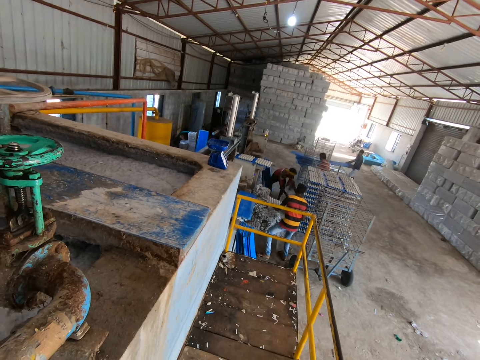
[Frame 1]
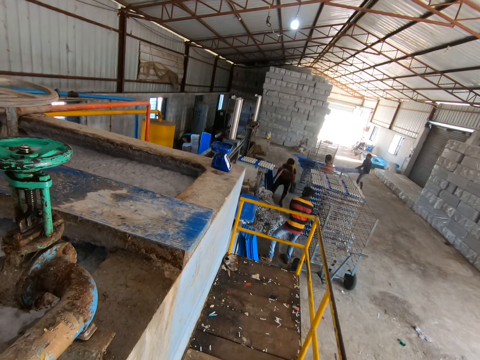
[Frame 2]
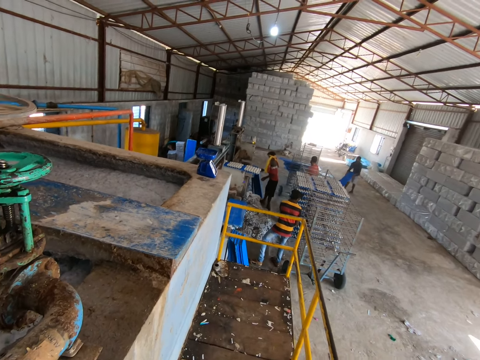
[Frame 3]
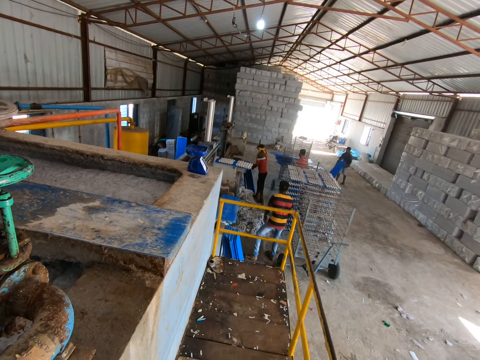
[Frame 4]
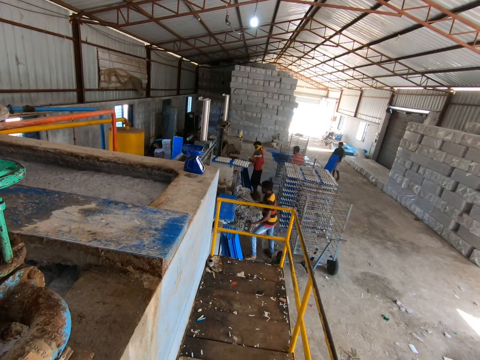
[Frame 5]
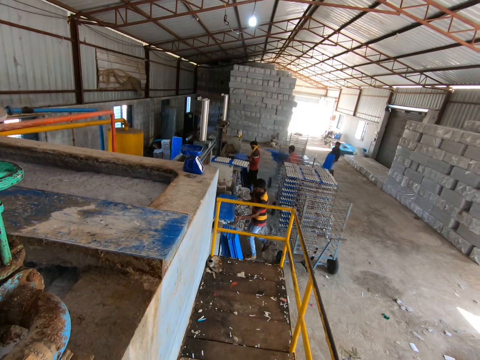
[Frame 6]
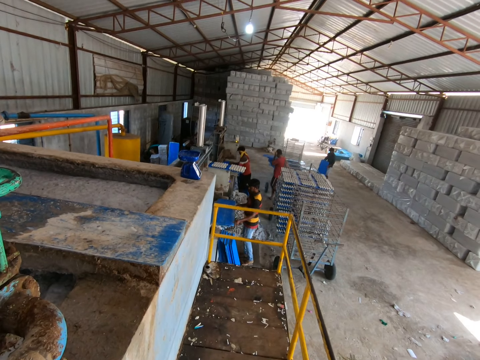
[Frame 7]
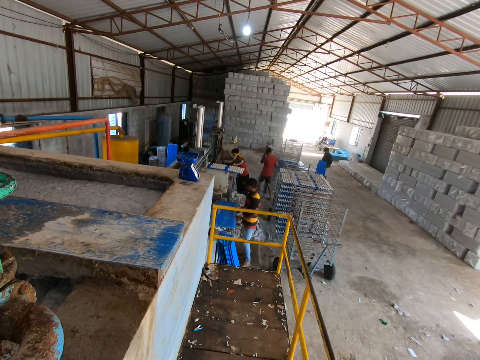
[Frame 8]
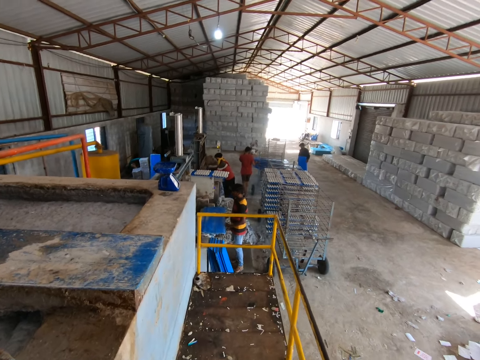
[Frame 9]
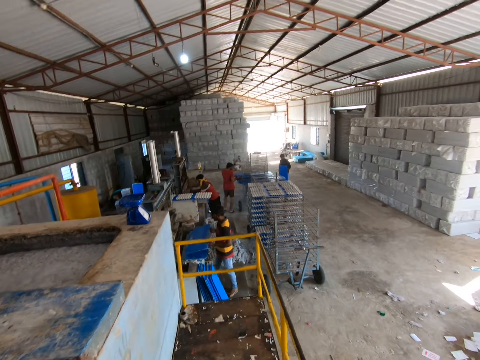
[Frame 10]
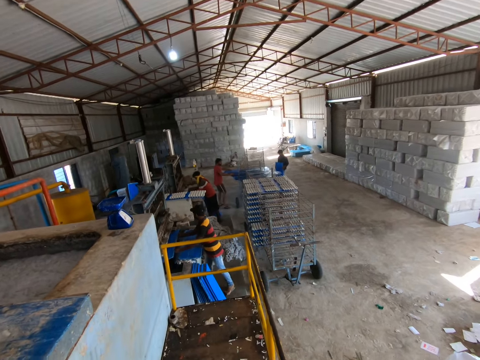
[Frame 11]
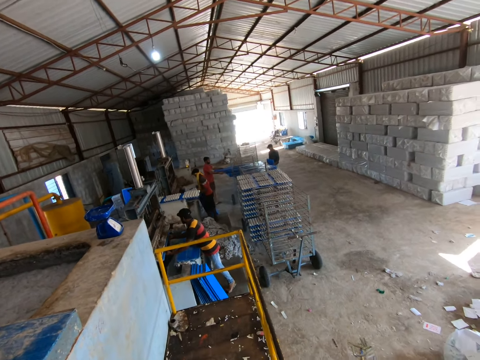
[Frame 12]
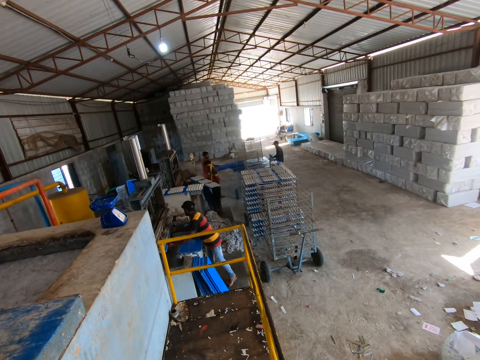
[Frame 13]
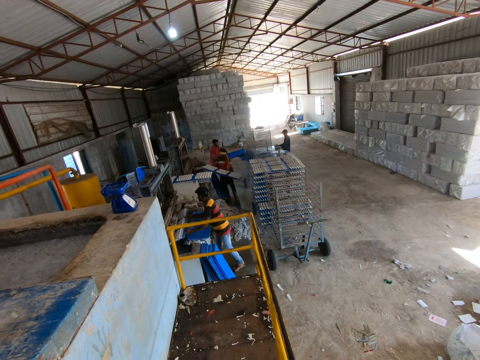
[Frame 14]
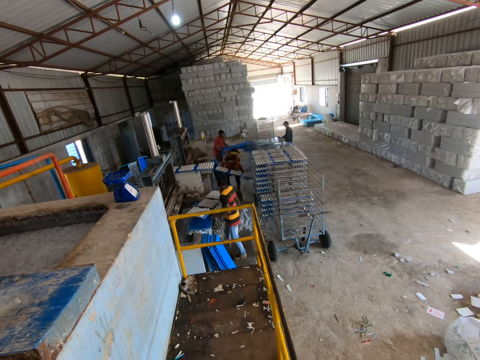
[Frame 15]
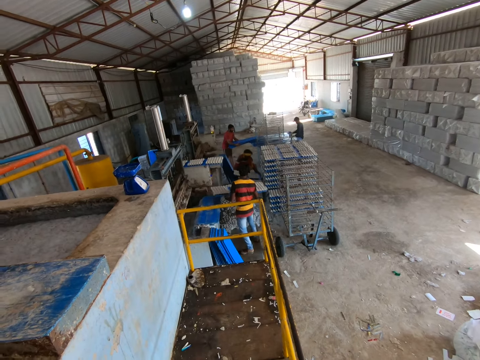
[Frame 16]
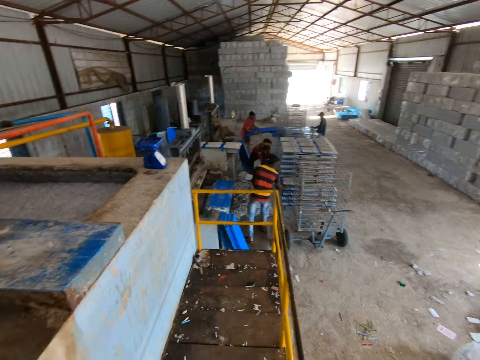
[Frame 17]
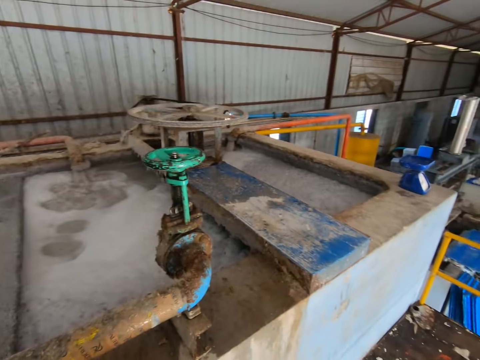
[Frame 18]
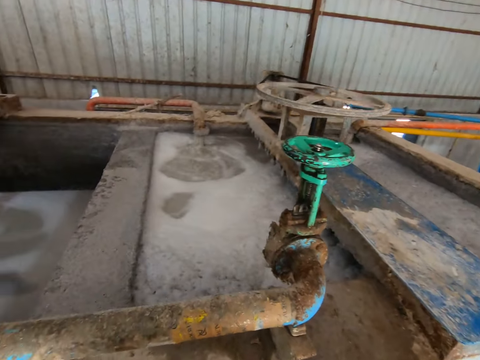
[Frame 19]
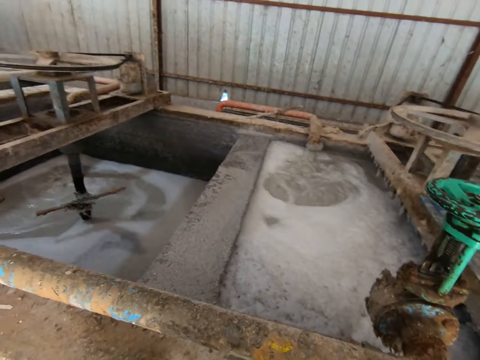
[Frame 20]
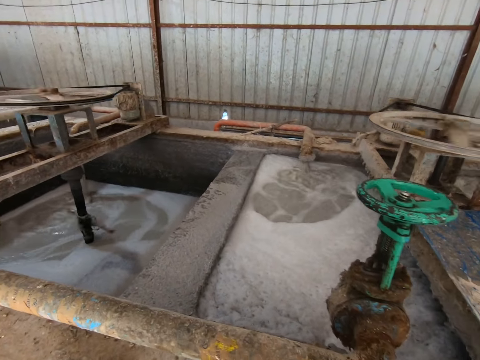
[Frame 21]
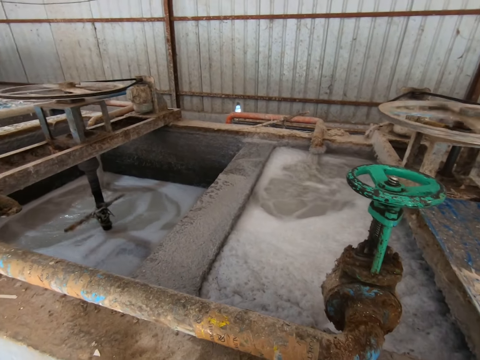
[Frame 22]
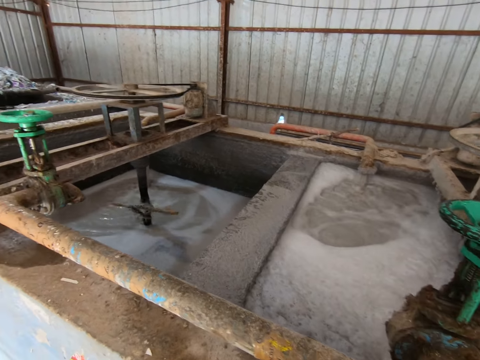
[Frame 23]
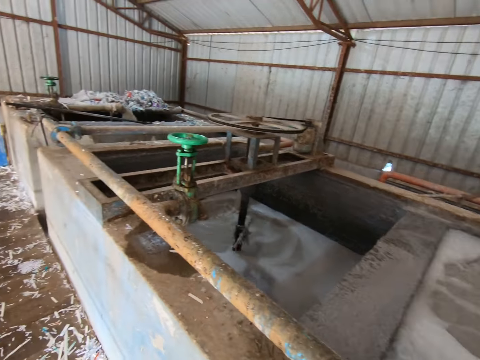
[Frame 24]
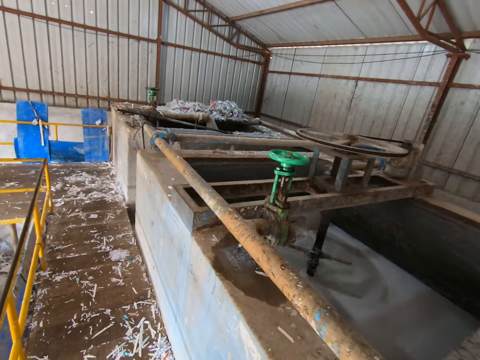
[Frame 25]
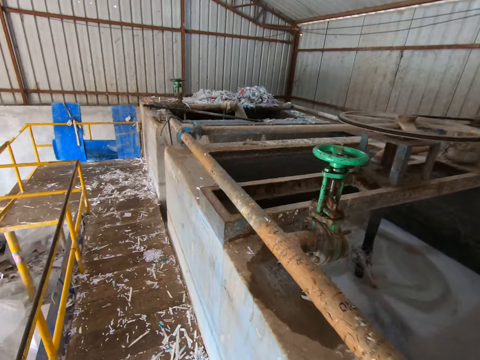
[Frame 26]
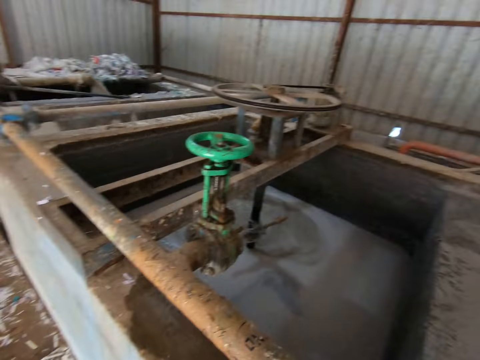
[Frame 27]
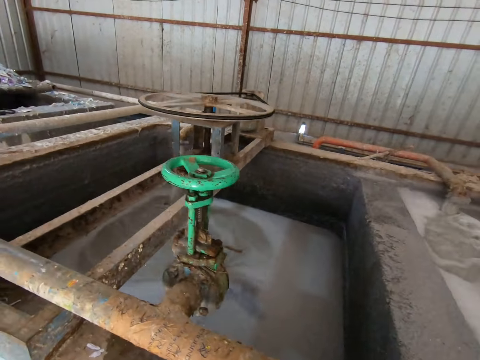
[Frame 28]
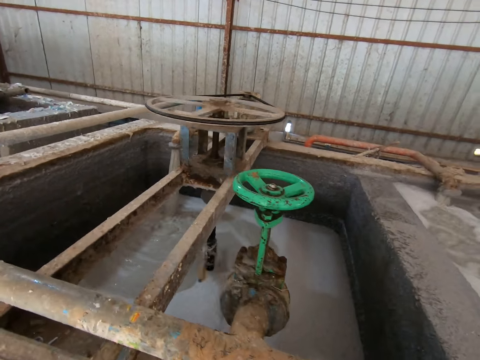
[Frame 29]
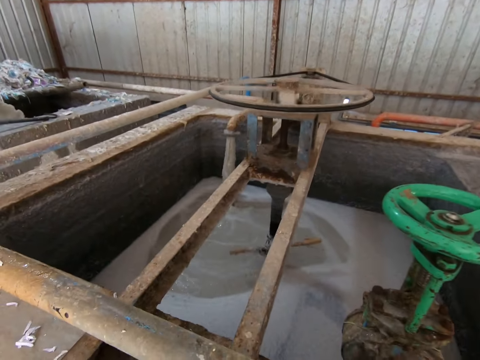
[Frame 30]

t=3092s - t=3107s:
The man puts a board with the egg crates in the shelf with both hands. He puts the board in the egg crate making machine with both hands. He picks the board. He puts the board with the egg crates in the shelf with both hands.

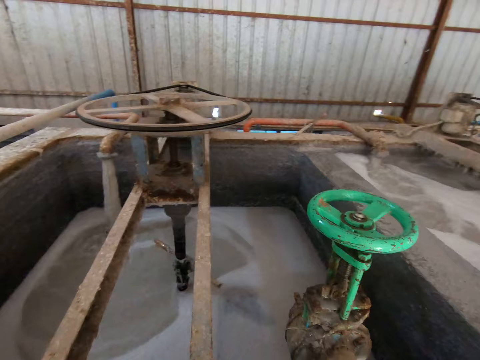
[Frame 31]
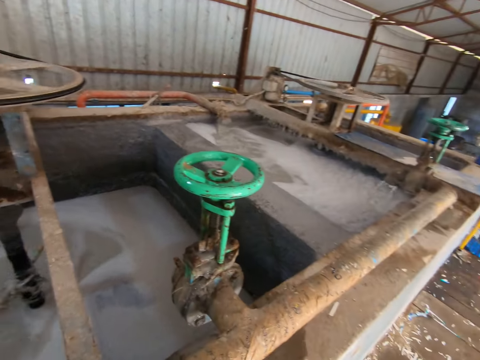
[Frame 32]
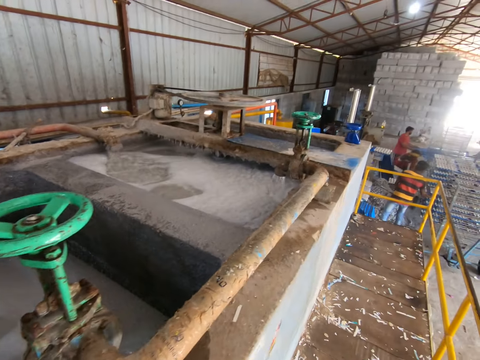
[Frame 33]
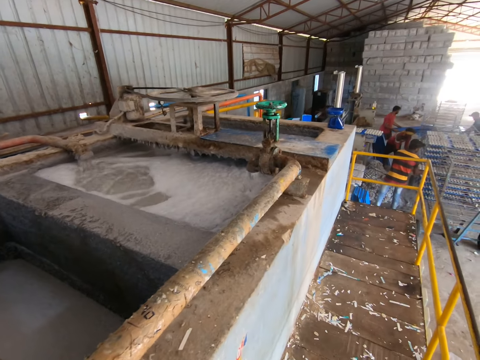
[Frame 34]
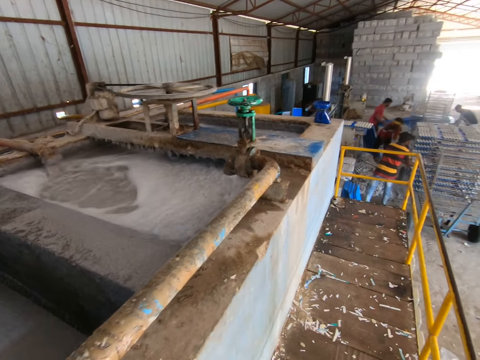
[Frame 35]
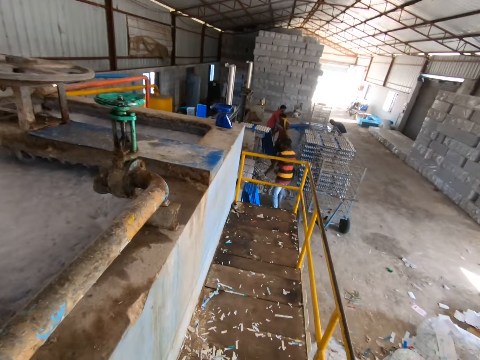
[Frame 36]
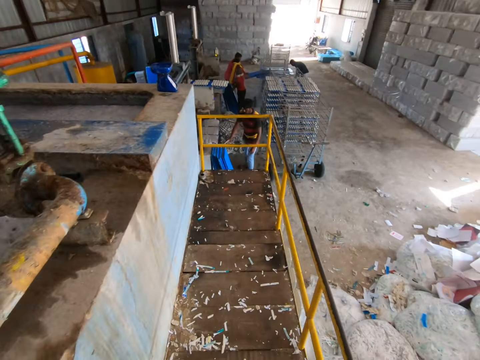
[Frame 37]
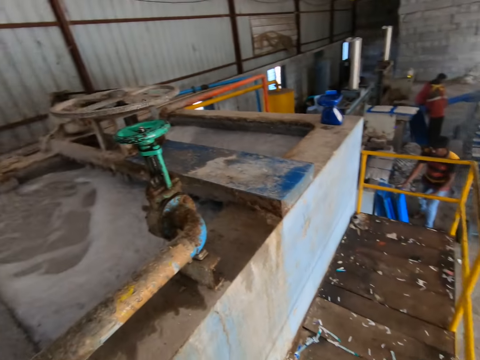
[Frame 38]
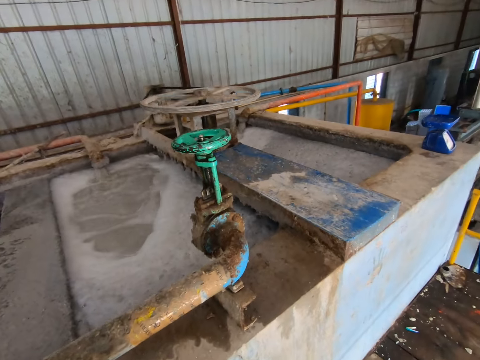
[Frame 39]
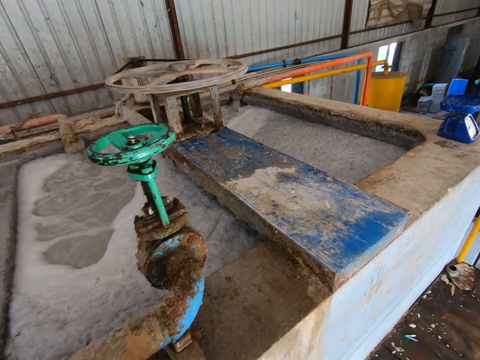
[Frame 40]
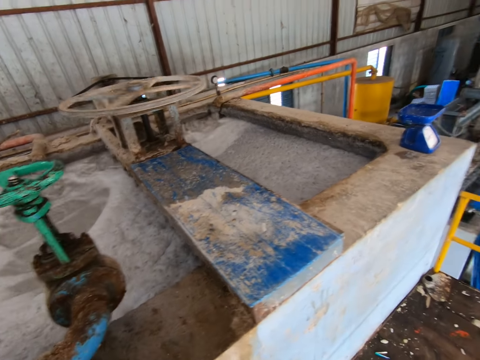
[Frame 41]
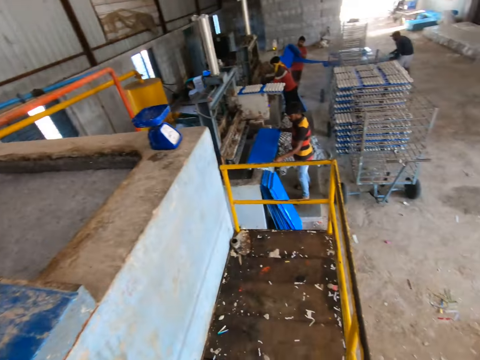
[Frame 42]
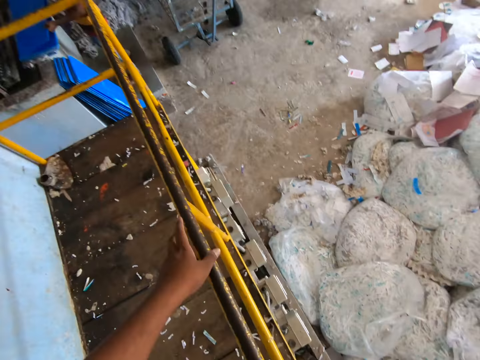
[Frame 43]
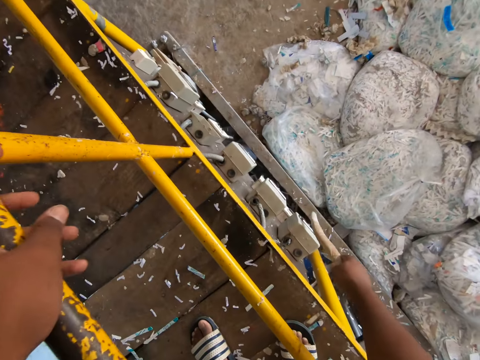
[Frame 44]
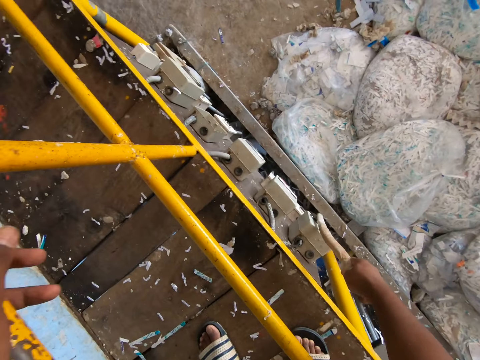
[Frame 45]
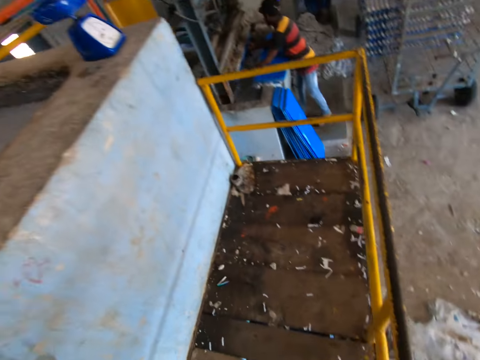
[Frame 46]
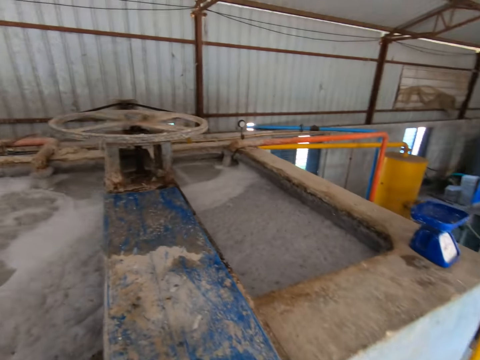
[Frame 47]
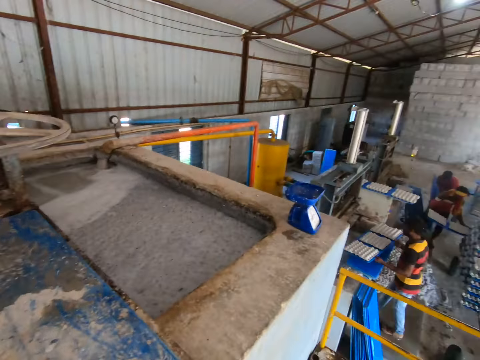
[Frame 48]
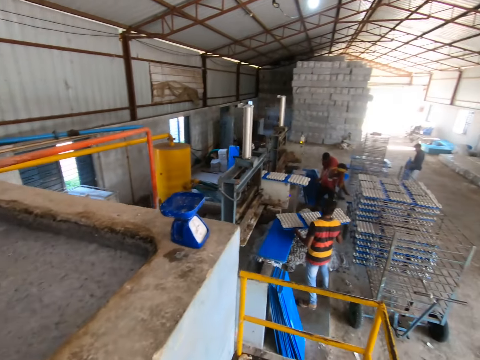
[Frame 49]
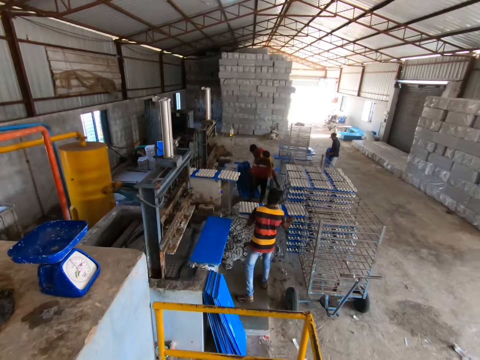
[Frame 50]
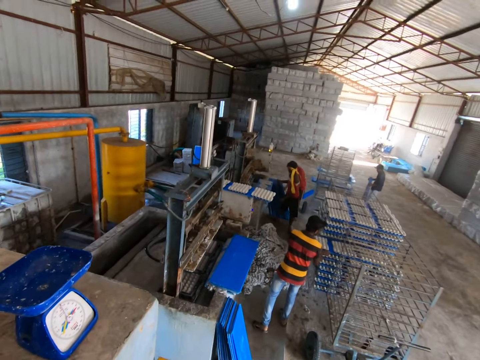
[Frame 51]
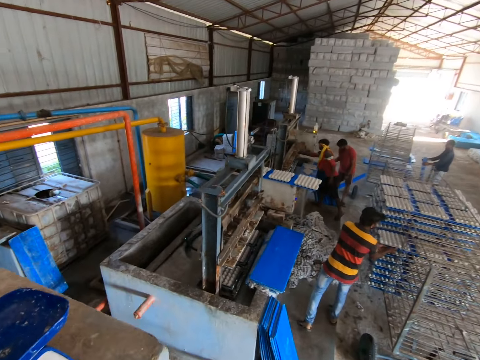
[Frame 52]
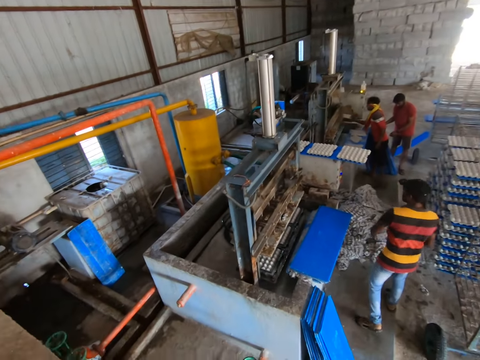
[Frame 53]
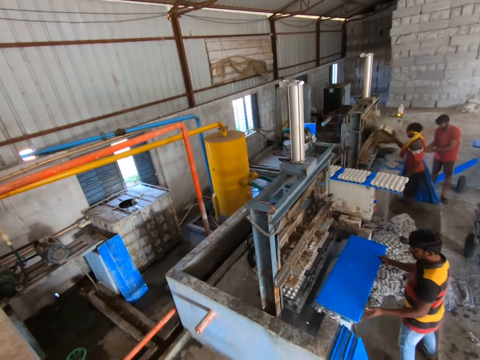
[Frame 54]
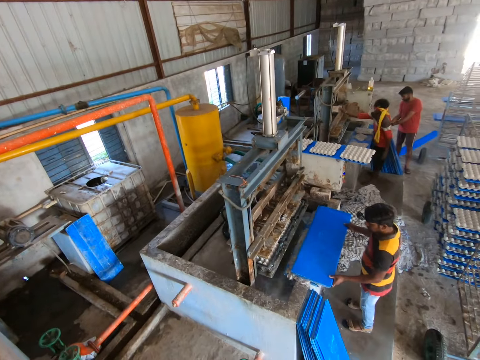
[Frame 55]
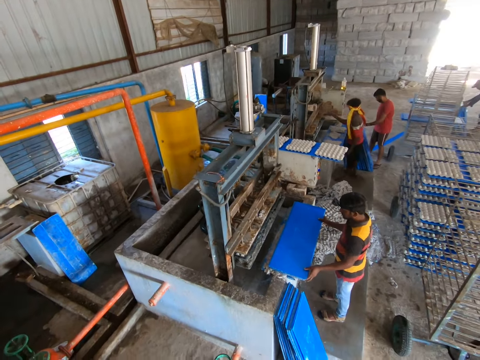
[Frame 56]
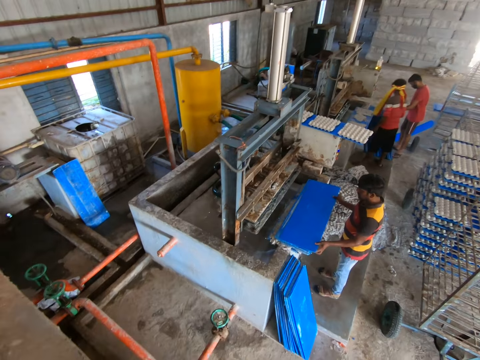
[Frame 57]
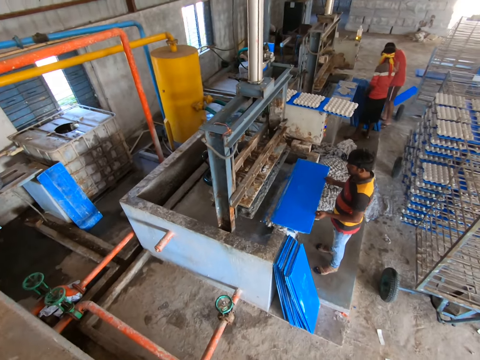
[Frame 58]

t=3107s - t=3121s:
The camera wearer holds an iron on the egg crate making plant with his left hand. He touches a switch on the egg crate making plant with a stick in his right hand. He points at a recycle papers bag. The man puts a board with the egg crates in the shelf with both hands. The camera wearer converses with the man. The man picks the board.
